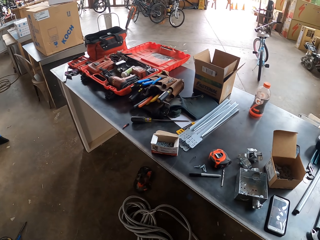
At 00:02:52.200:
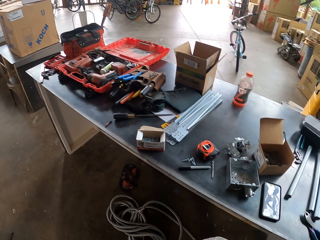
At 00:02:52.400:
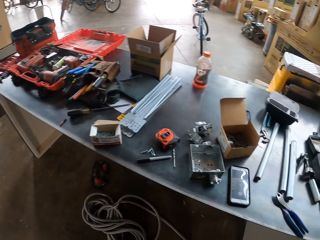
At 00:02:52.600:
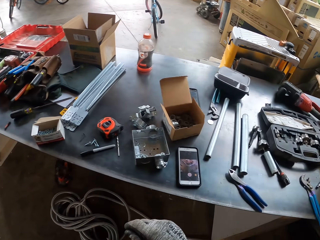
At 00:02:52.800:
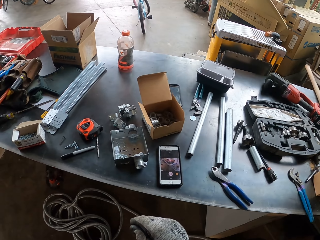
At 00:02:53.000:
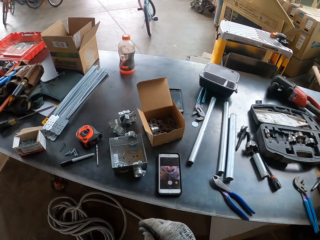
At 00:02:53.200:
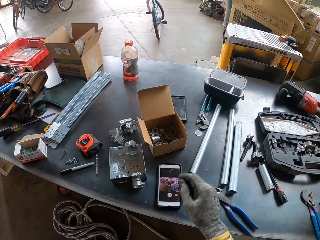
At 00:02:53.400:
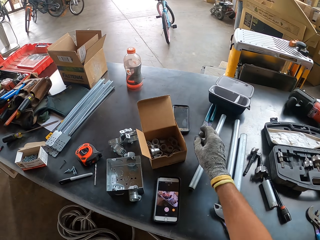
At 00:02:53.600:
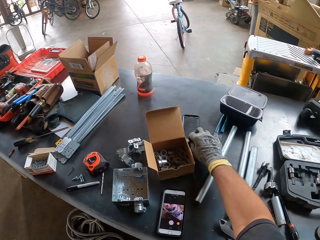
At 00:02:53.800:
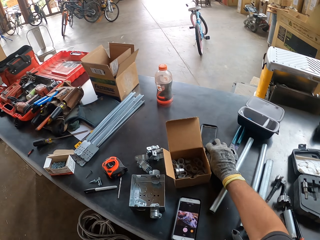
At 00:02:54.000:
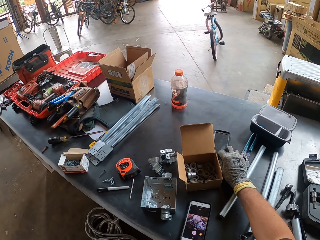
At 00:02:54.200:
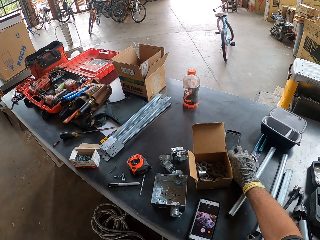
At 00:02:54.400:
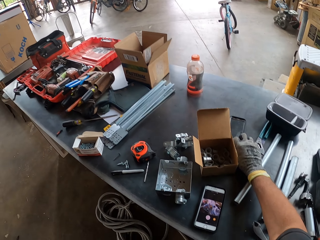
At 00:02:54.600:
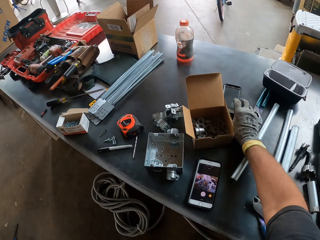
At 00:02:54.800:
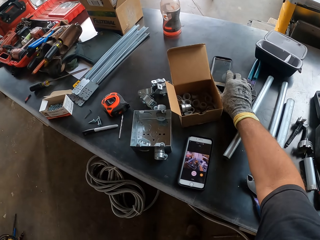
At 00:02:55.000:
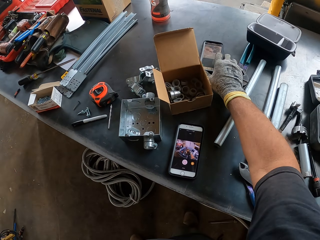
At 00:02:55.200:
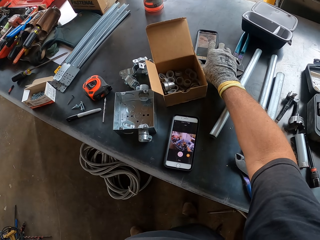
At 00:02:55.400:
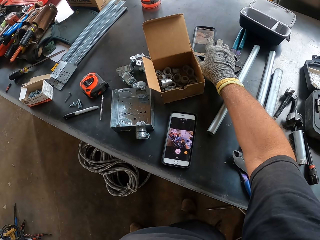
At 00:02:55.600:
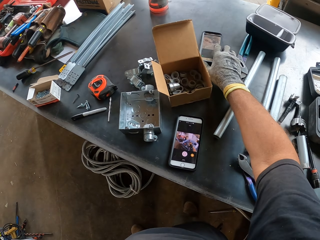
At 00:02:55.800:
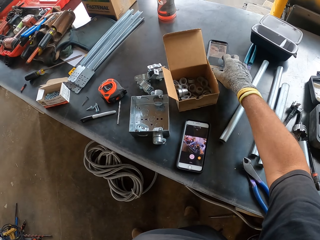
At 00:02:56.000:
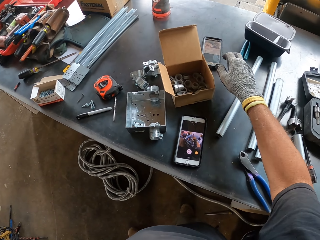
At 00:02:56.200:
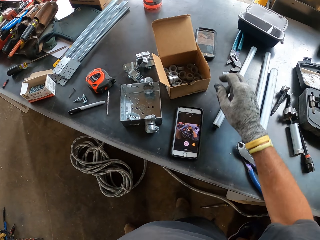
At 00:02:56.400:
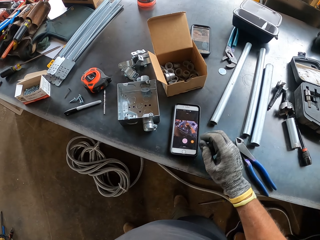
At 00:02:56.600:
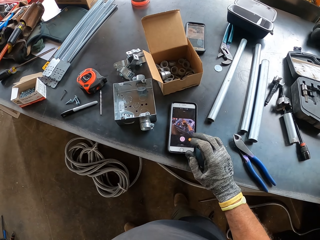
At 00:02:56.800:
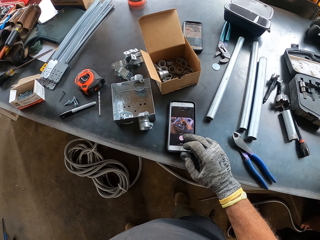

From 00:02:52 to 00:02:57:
The camera wearer moves the phone cover on the table.
